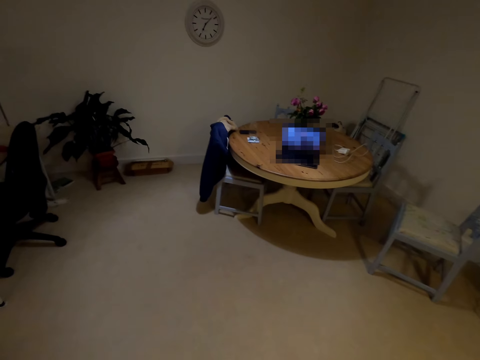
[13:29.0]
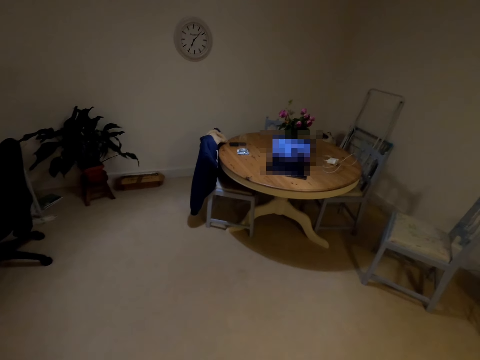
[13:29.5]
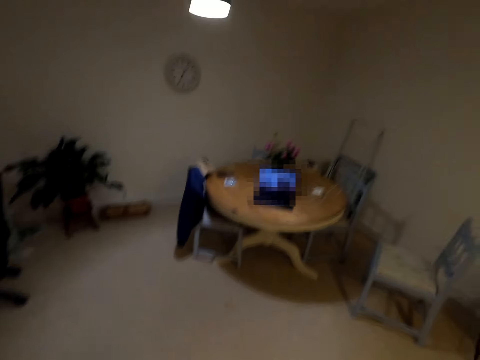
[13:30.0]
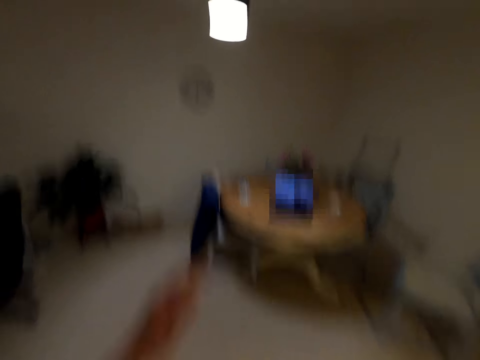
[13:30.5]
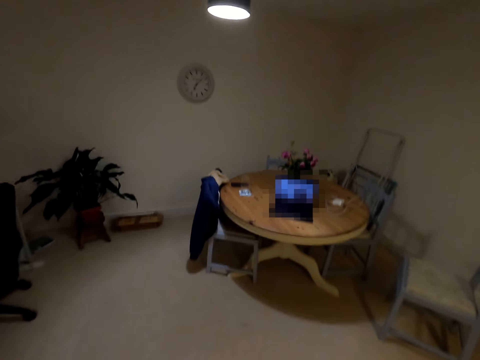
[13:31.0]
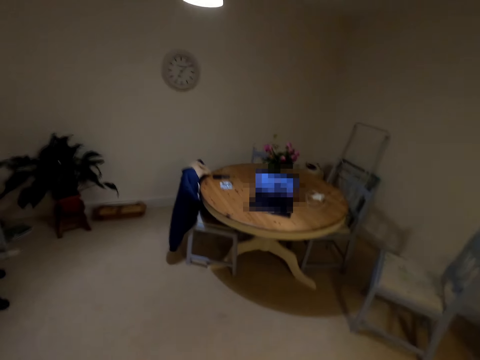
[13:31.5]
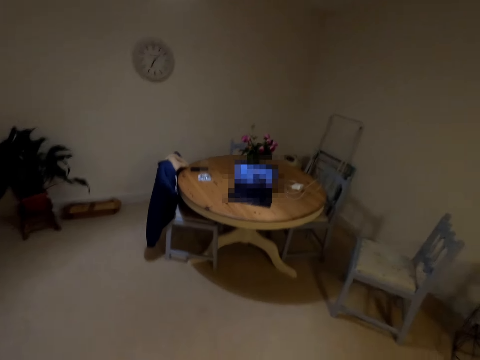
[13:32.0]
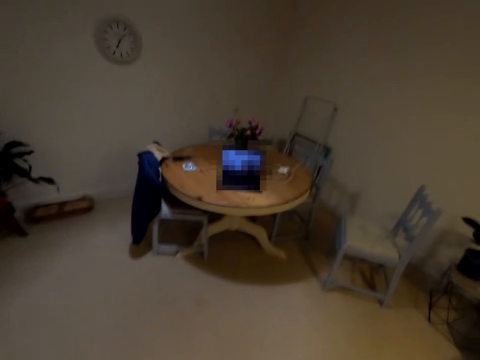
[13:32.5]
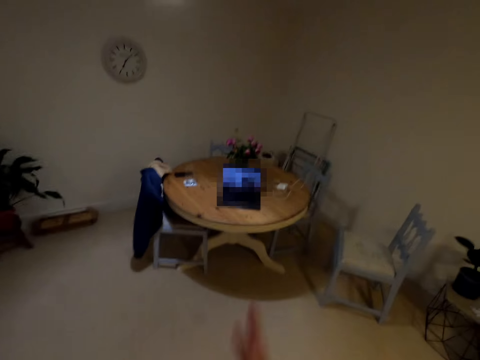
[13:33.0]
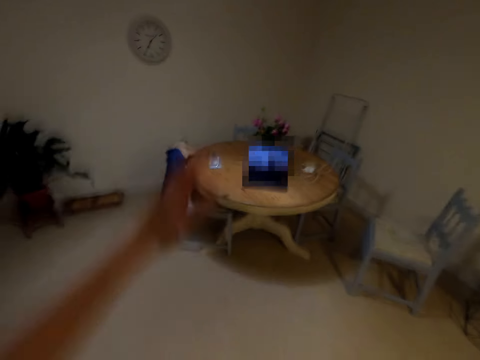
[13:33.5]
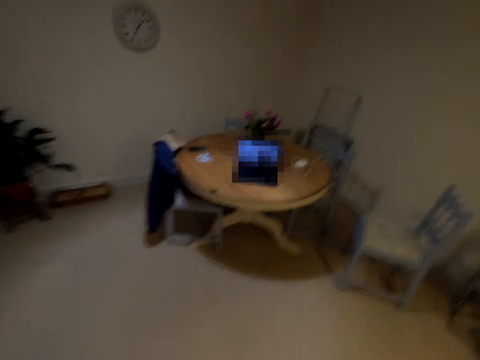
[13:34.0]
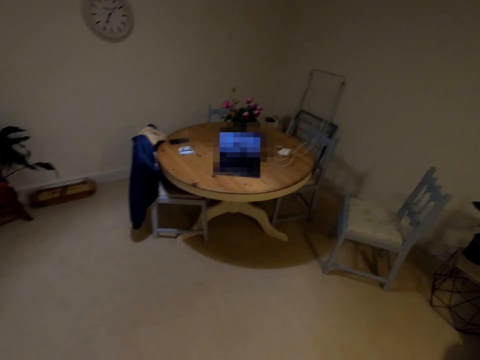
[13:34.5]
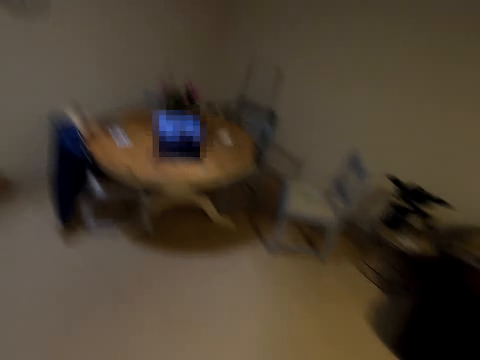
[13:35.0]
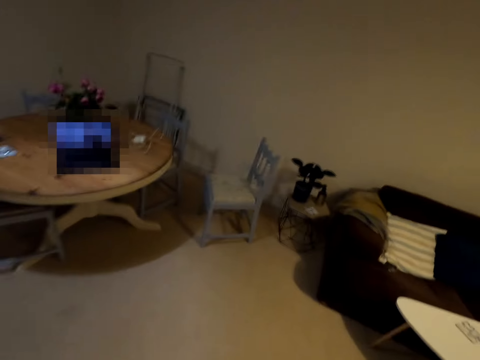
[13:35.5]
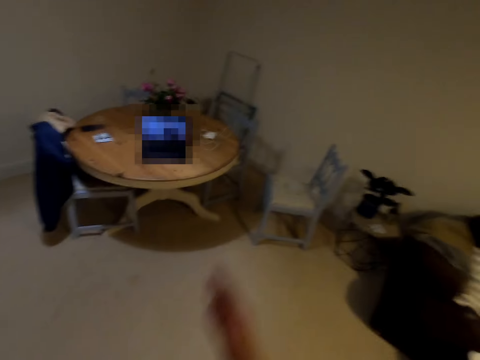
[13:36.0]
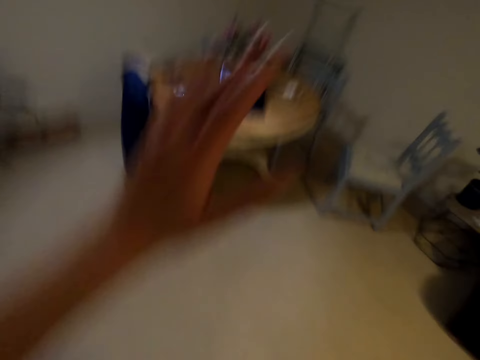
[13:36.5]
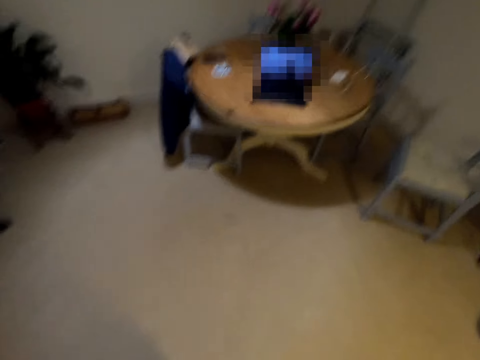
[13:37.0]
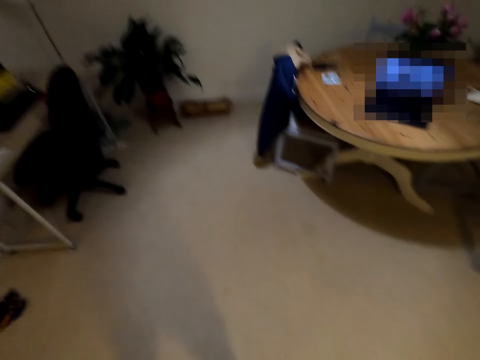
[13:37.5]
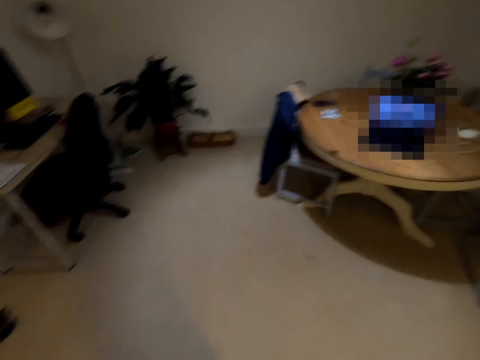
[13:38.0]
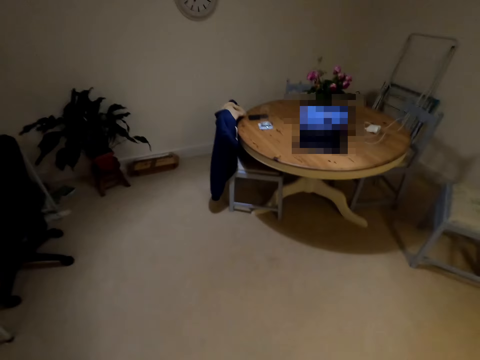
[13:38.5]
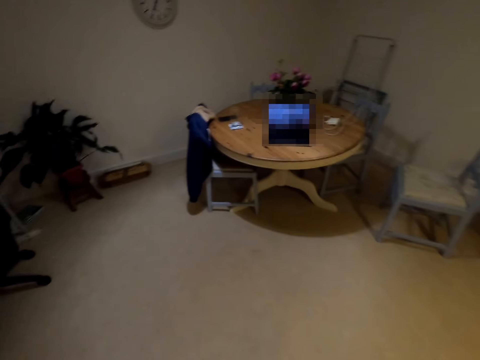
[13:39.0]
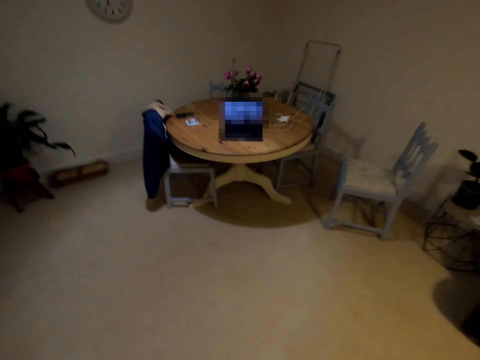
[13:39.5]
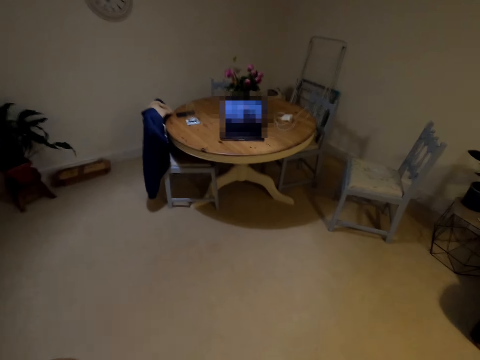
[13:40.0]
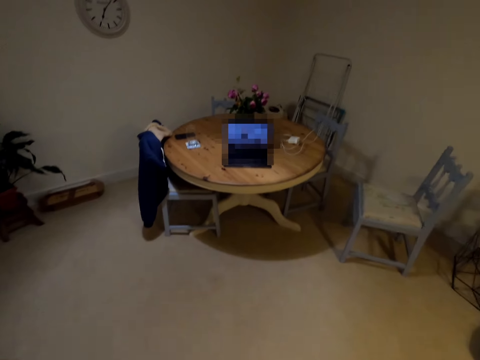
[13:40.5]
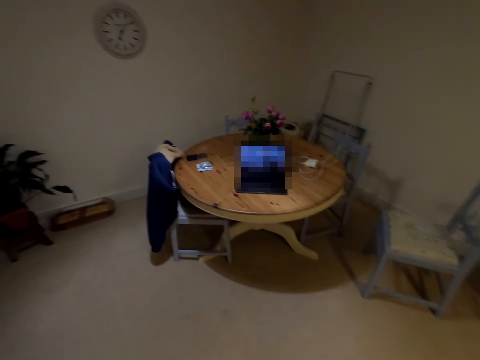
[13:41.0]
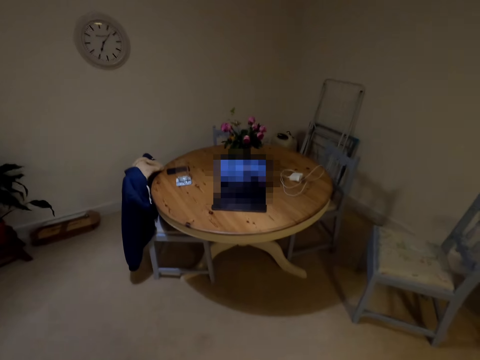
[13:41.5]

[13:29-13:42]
The camera wearer dances a new song in the house. She lifts her hands up. She lifts her hands up again.

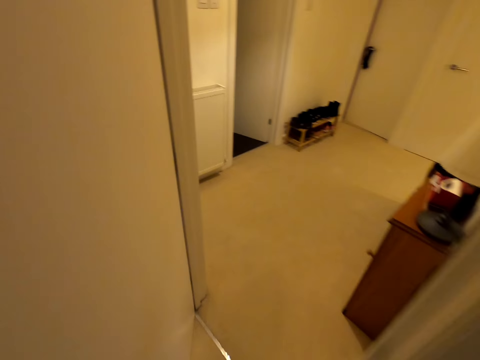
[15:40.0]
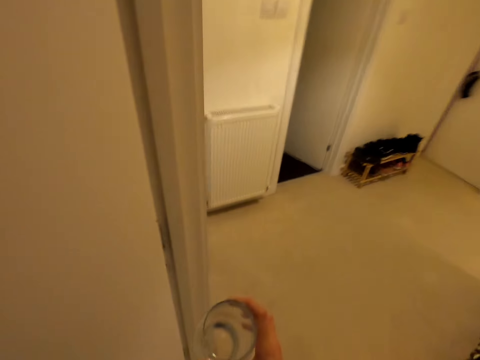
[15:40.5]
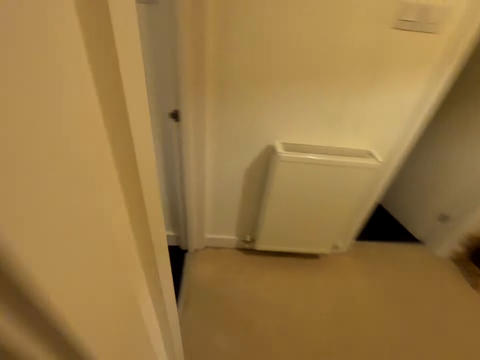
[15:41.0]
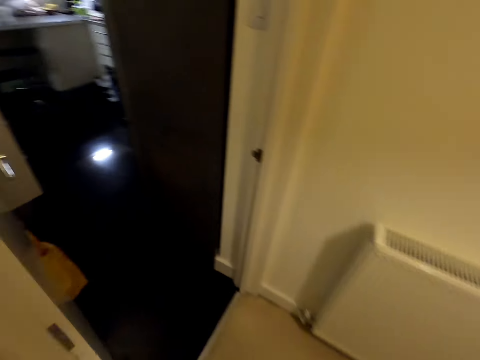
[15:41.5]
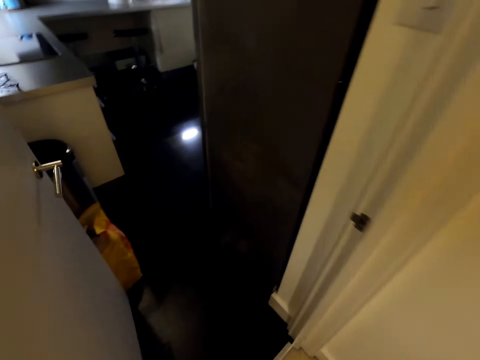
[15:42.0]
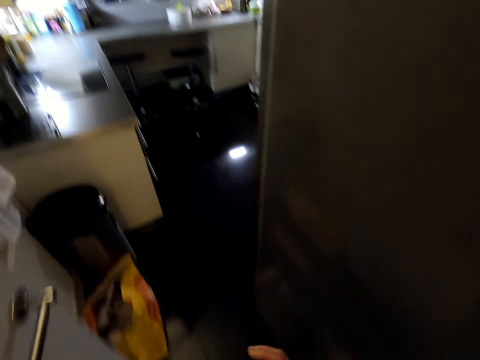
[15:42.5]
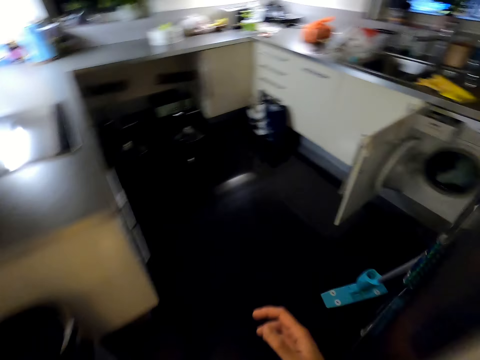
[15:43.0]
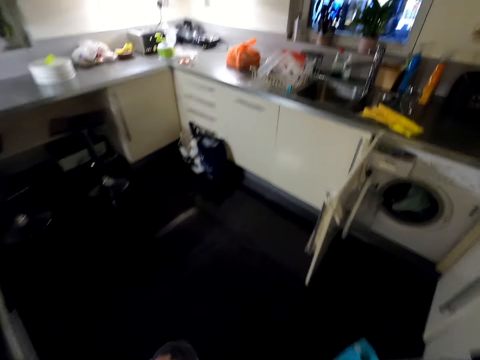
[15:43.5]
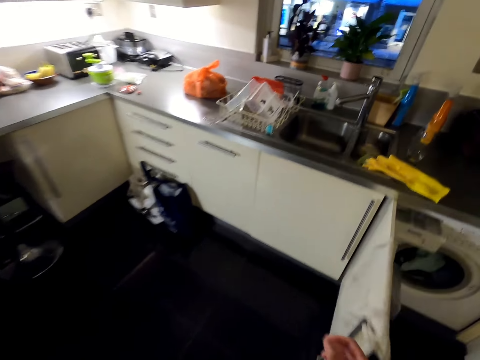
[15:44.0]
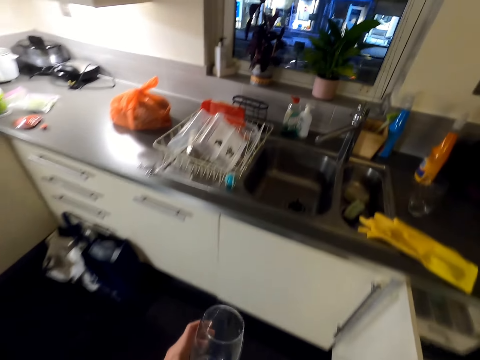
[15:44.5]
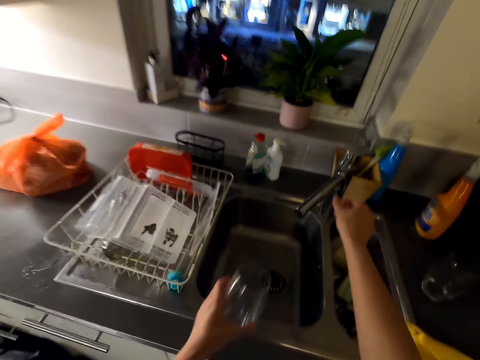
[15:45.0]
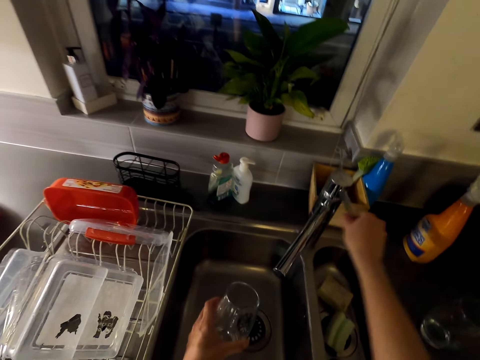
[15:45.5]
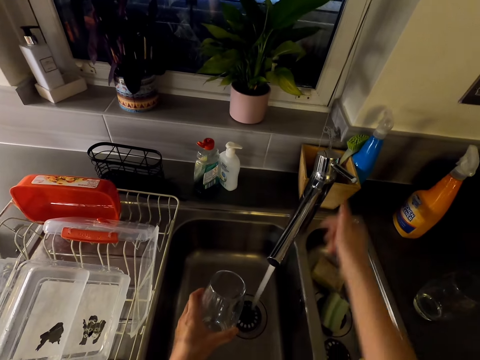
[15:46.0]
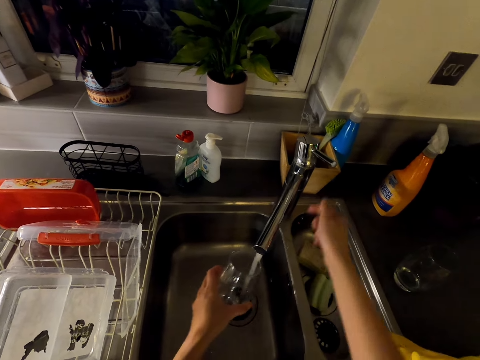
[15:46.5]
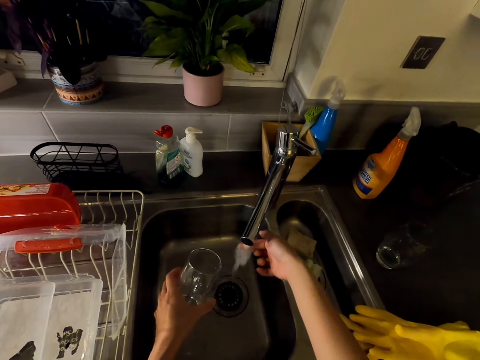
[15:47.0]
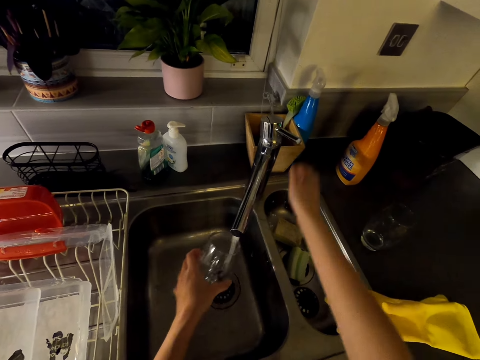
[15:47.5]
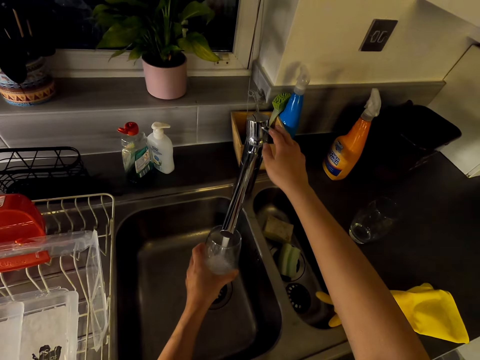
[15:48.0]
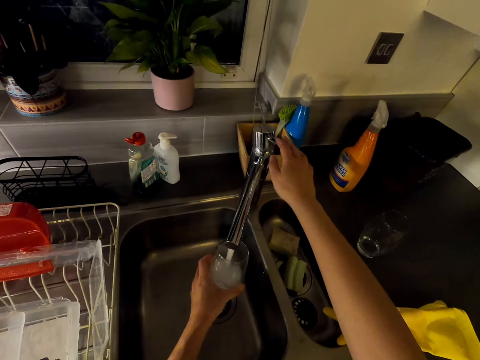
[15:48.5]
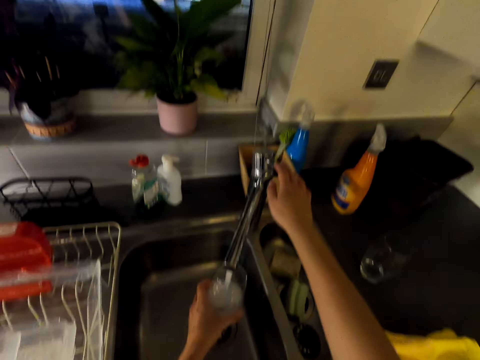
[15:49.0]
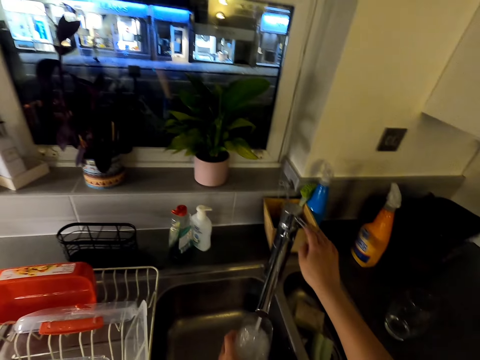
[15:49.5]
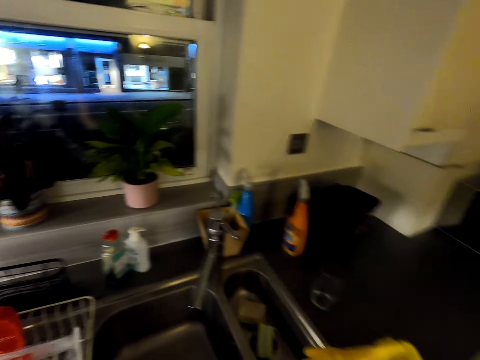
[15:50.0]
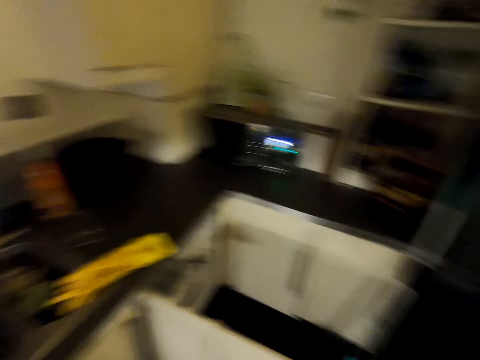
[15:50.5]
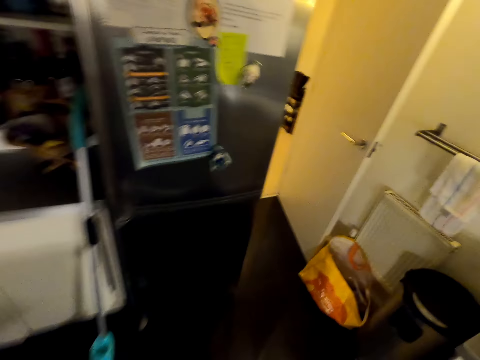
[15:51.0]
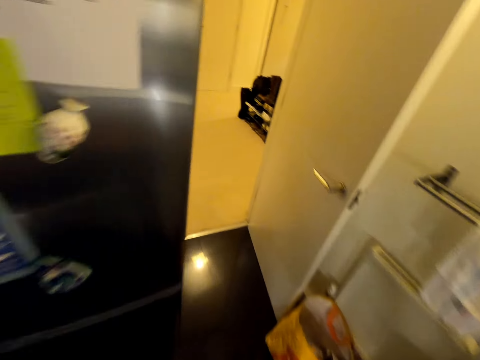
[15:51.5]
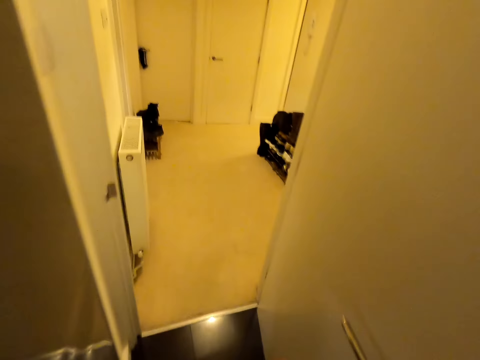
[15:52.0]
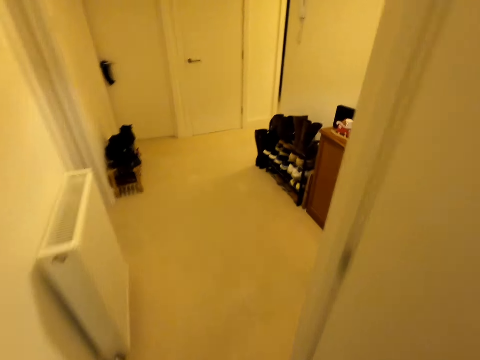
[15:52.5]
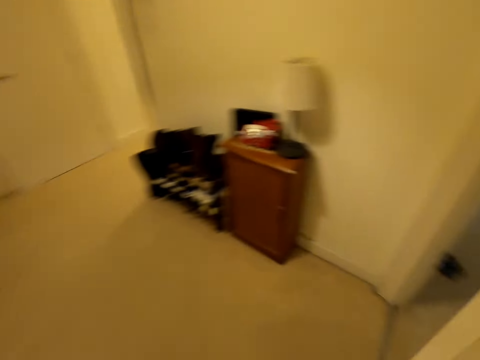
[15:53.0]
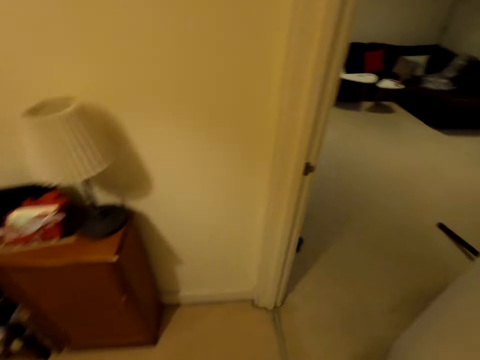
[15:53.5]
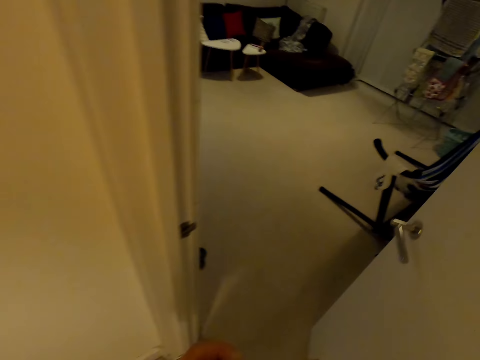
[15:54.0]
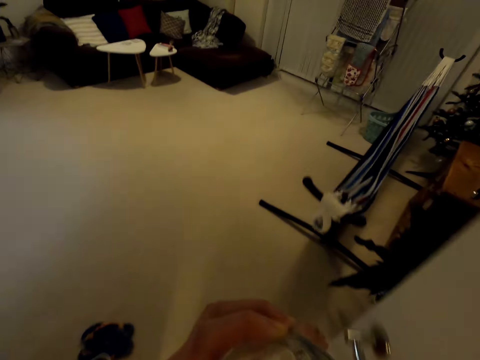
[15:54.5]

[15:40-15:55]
The camera wearer walks to the kitchen. They open a water tap. They feel the water with a finger. They pour water in the glass. They close the water tap. They walk to the living room.
